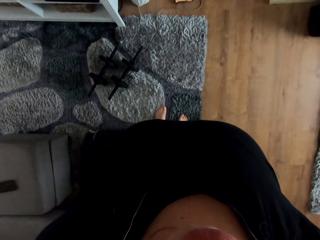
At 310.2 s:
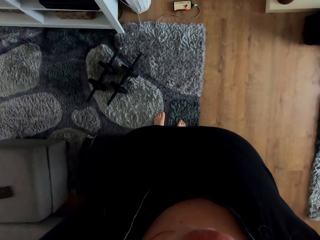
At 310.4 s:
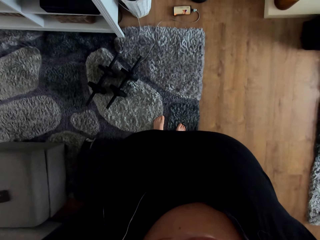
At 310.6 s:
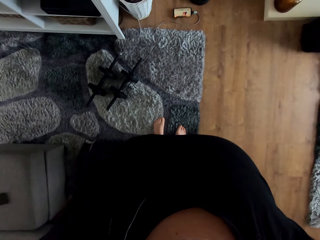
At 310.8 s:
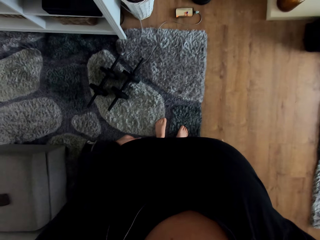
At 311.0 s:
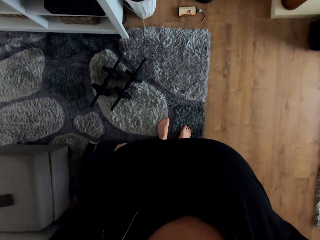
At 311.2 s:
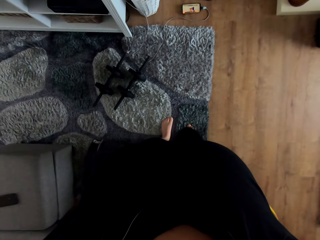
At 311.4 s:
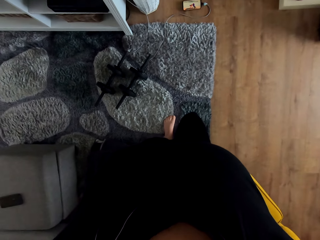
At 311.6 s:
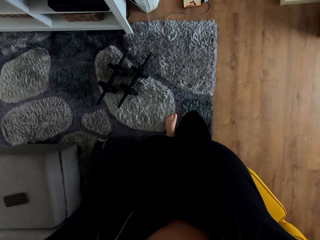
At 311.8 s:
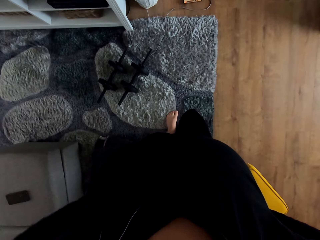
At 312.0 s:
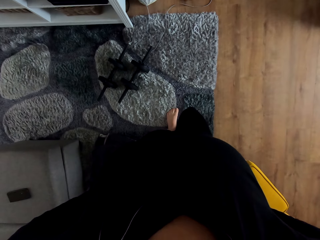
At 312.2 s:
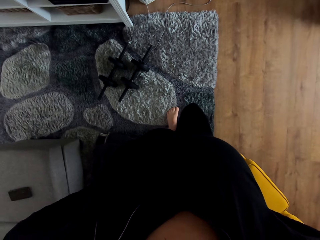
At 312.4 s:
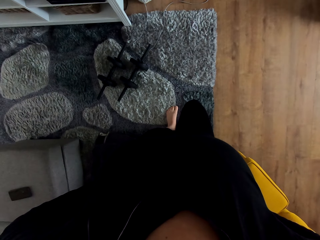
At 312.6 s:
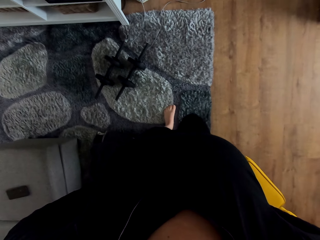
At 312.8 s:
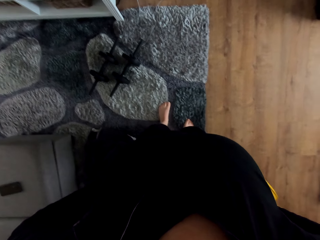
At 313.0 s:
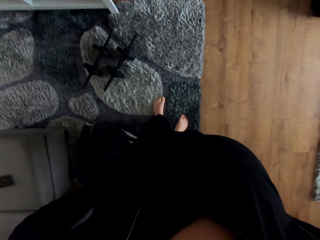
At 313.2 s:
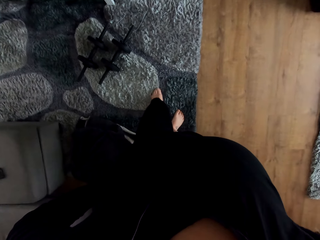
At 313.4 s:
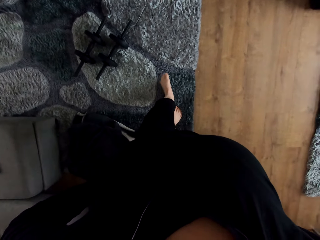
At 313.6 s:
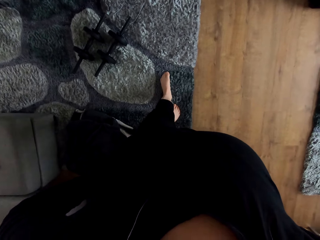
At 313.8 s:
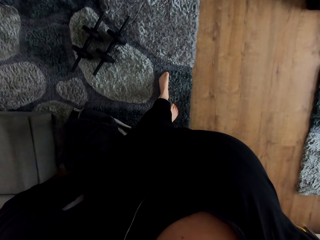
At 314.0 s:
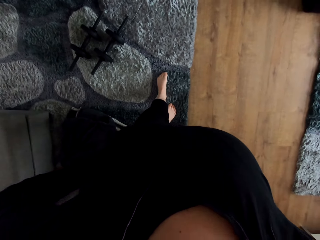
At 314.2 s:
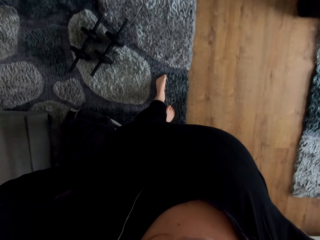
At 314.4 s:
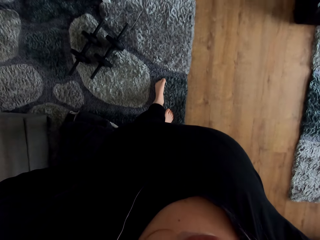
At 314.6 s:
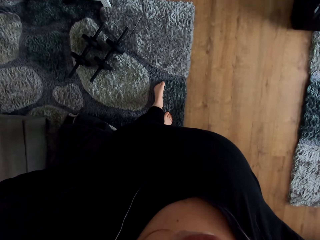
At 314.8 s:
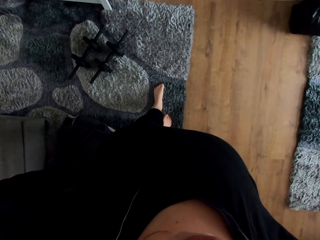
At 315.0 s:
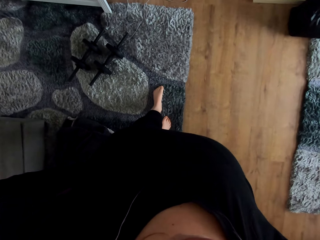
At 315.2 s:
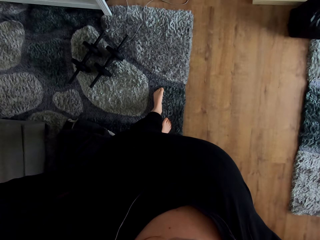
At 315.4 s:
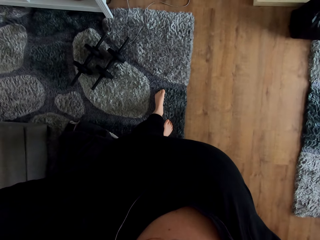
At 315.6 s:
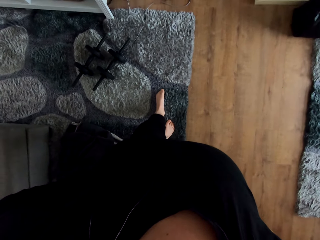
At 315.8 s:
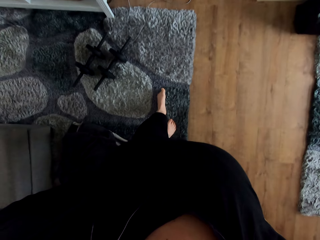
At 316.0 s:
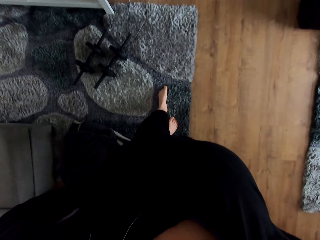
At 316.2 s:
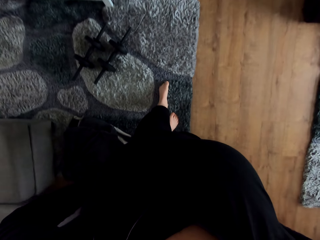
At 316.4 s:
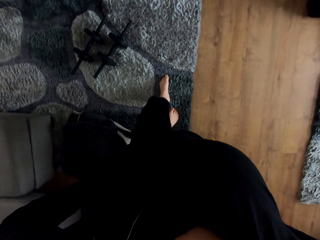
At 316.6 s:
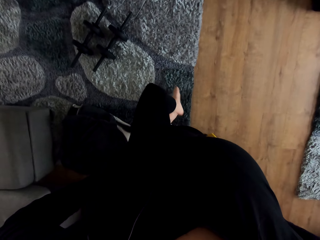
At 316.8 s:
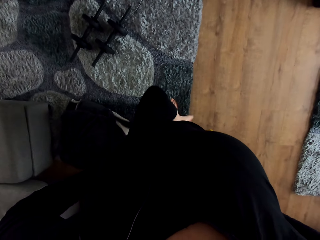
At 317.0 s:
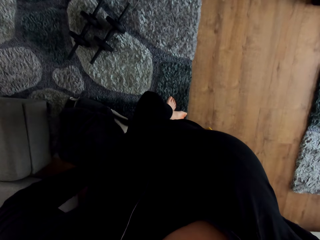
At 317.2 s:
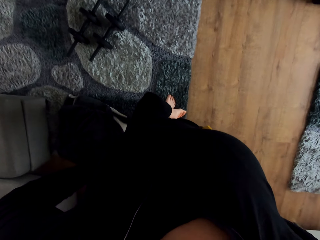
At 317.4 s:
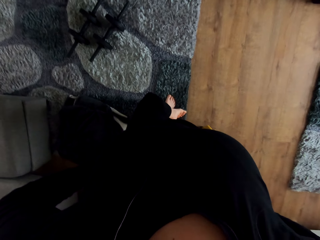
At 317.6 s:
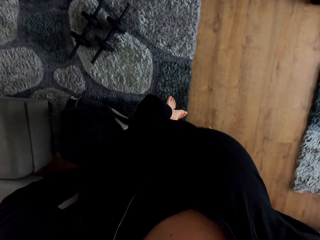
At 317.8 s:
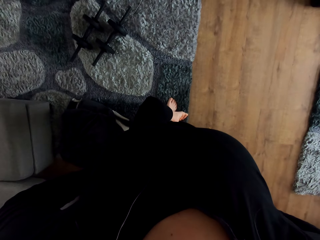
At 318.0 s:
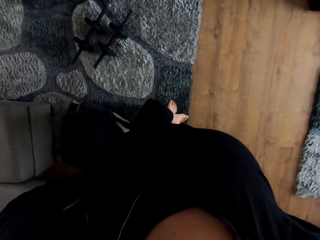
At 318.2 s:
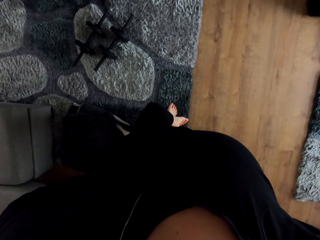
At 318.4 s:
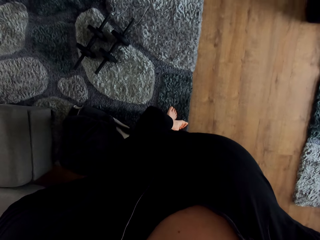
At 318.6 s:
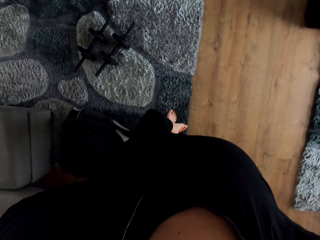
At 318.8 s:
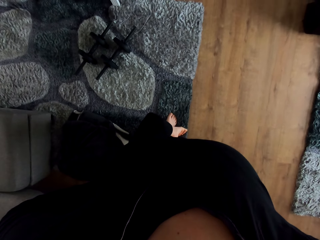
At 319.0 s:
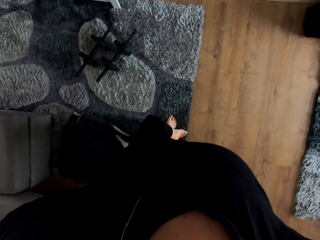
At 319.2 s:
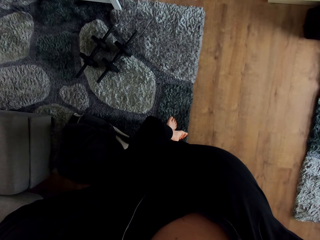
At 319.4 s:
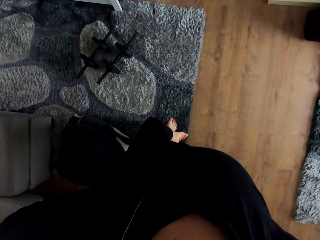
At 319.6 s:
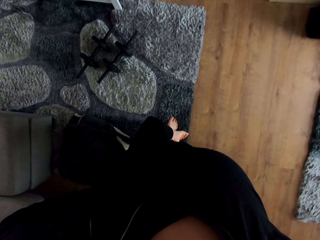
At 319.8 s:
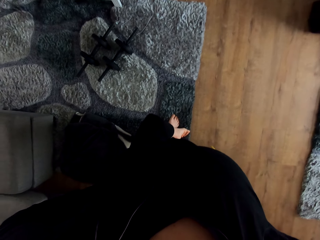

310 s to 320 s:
The camera wearer stretches her cloth. She adjusts her shirt. She watches a video on the phone. She moves backwards. She moves her left leg forward. She puts her left leg on the right leg.

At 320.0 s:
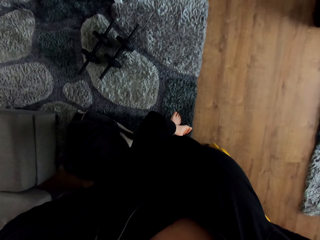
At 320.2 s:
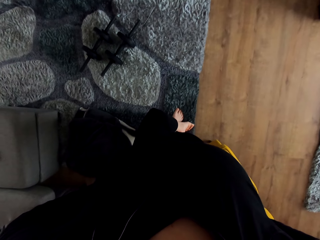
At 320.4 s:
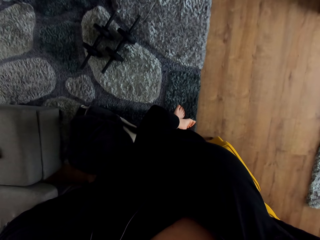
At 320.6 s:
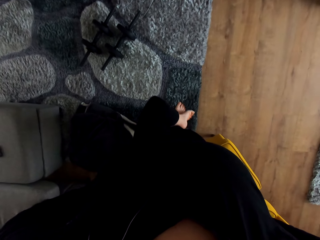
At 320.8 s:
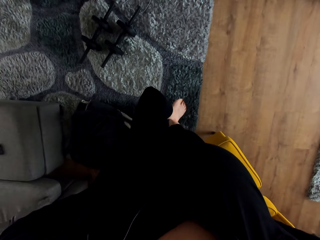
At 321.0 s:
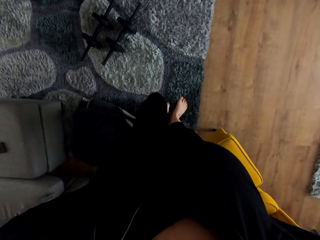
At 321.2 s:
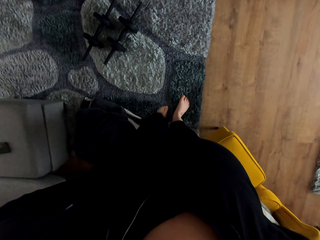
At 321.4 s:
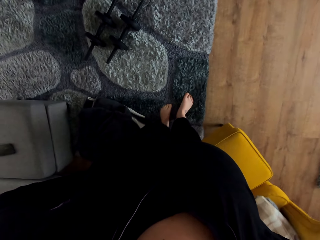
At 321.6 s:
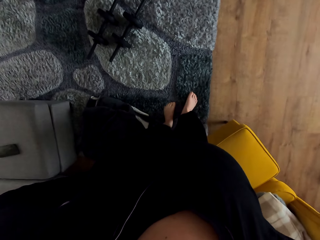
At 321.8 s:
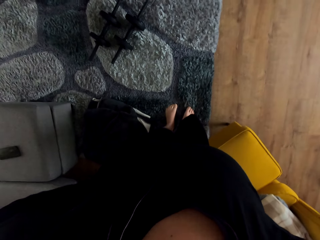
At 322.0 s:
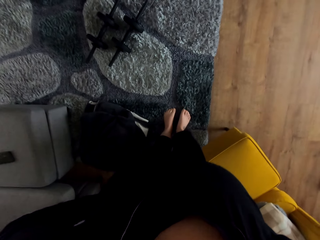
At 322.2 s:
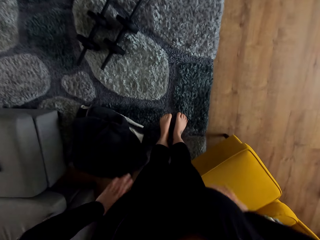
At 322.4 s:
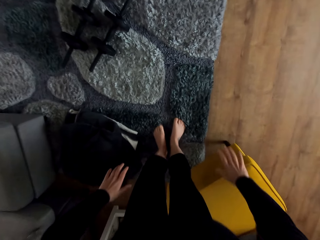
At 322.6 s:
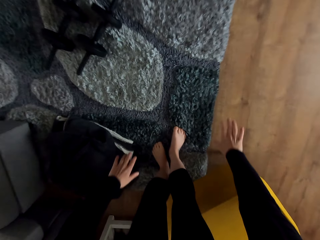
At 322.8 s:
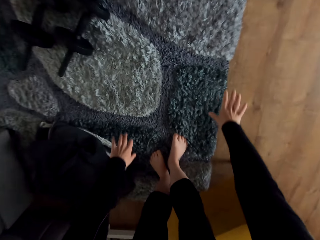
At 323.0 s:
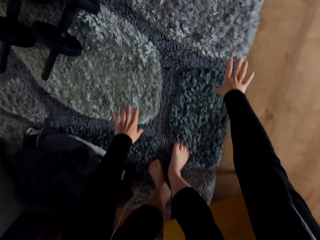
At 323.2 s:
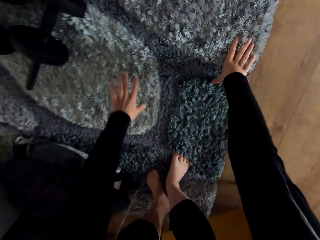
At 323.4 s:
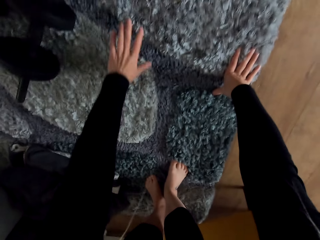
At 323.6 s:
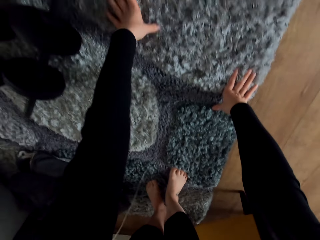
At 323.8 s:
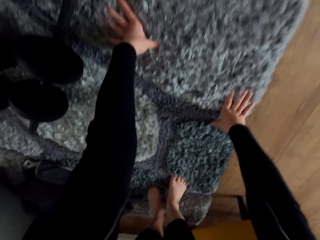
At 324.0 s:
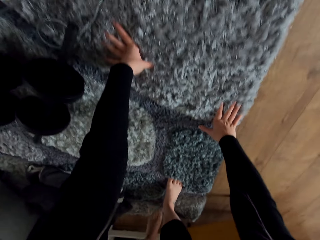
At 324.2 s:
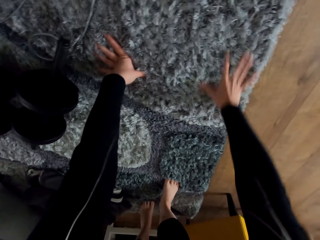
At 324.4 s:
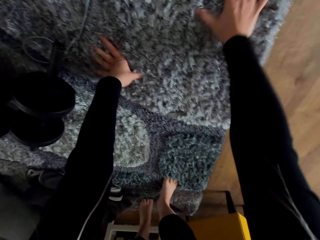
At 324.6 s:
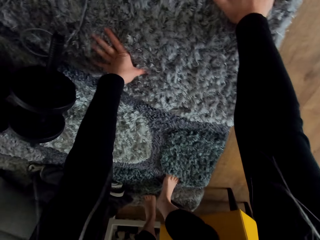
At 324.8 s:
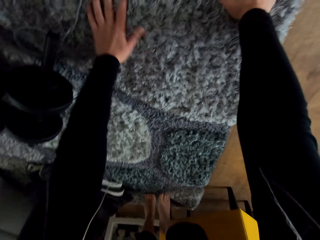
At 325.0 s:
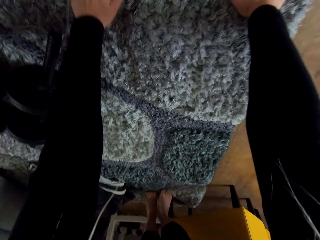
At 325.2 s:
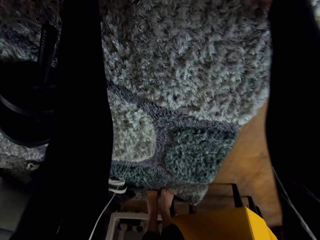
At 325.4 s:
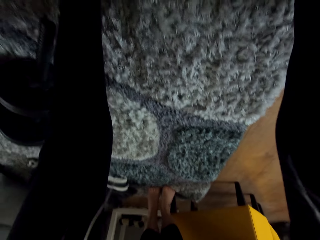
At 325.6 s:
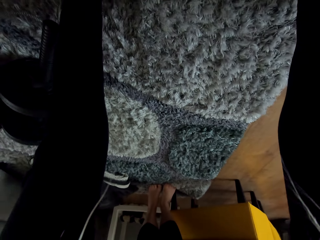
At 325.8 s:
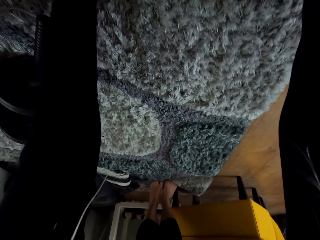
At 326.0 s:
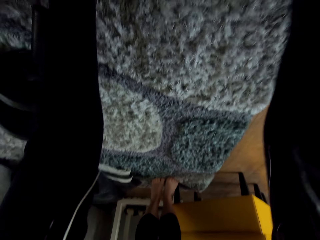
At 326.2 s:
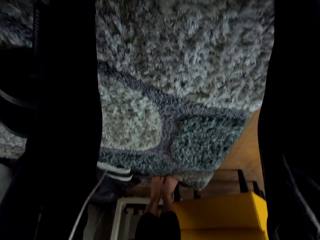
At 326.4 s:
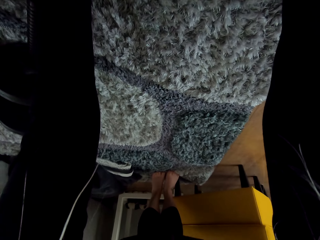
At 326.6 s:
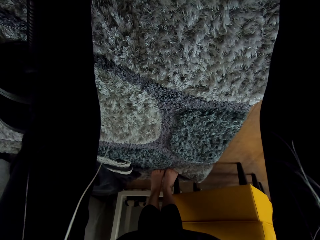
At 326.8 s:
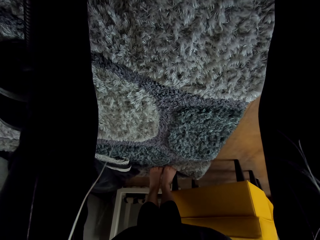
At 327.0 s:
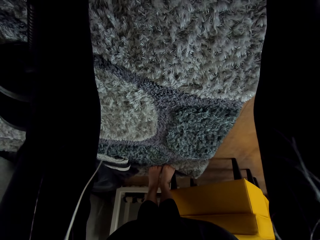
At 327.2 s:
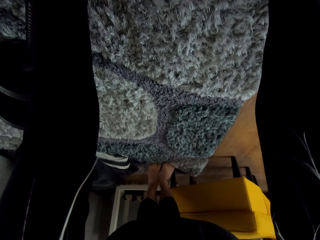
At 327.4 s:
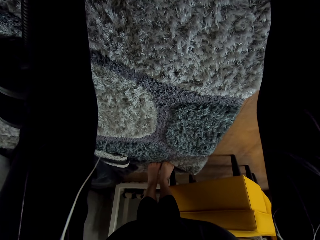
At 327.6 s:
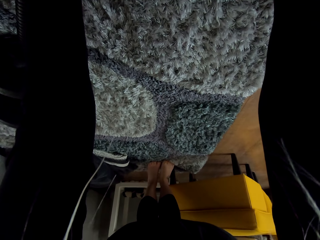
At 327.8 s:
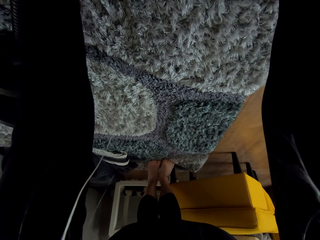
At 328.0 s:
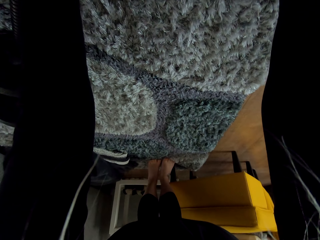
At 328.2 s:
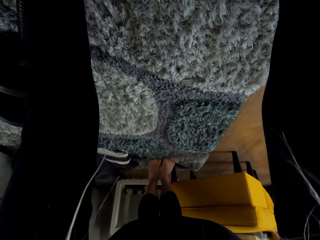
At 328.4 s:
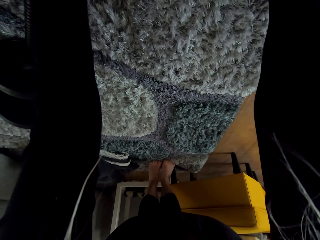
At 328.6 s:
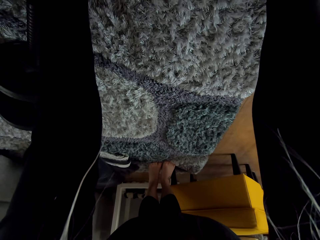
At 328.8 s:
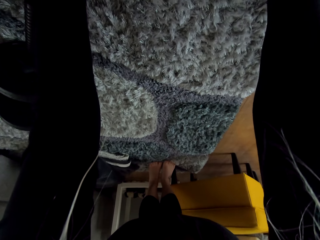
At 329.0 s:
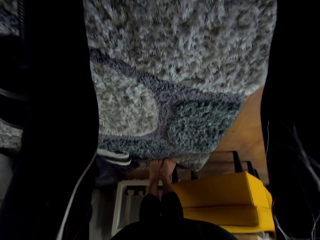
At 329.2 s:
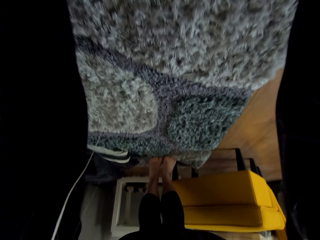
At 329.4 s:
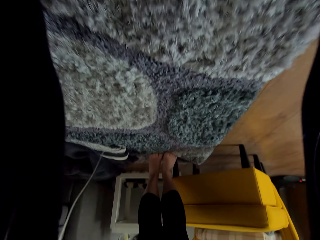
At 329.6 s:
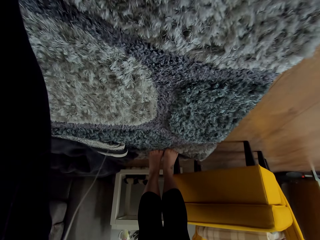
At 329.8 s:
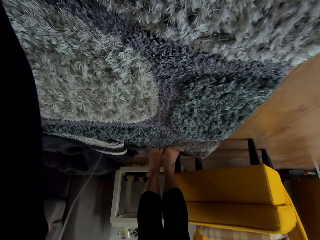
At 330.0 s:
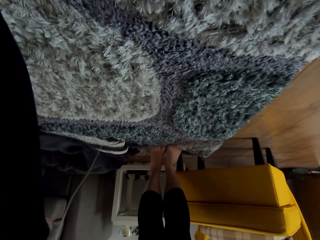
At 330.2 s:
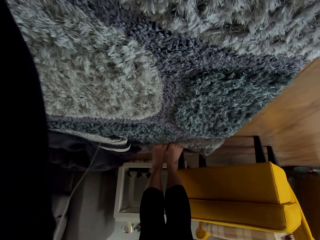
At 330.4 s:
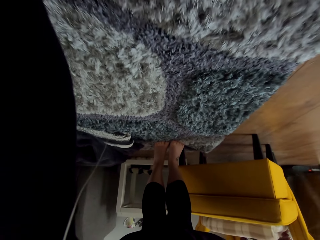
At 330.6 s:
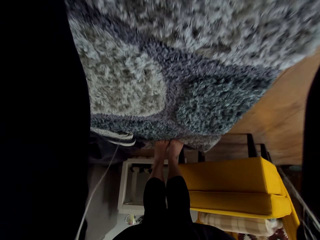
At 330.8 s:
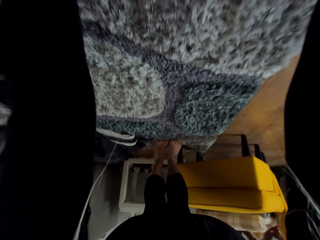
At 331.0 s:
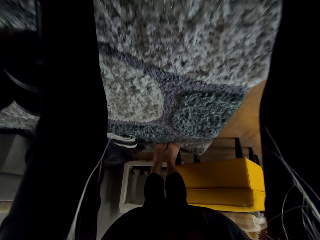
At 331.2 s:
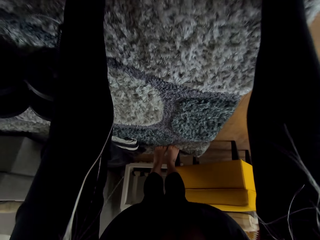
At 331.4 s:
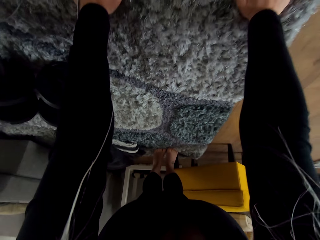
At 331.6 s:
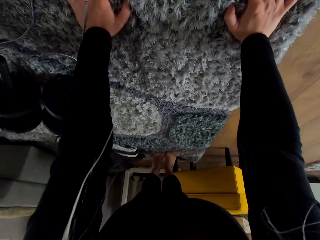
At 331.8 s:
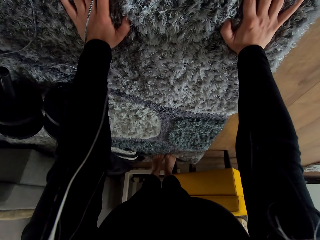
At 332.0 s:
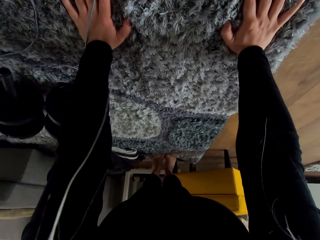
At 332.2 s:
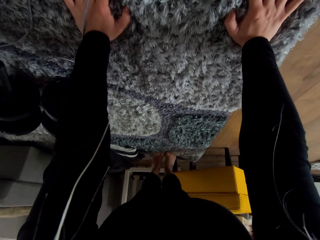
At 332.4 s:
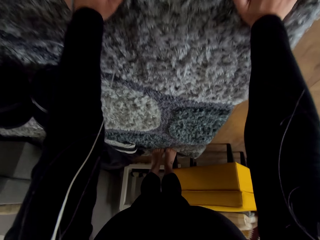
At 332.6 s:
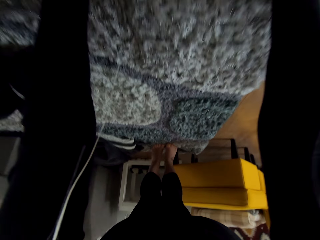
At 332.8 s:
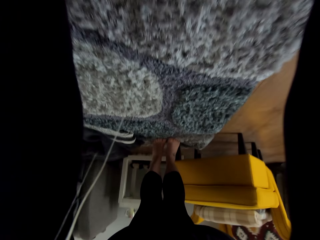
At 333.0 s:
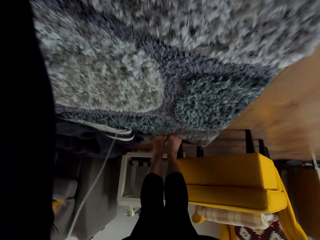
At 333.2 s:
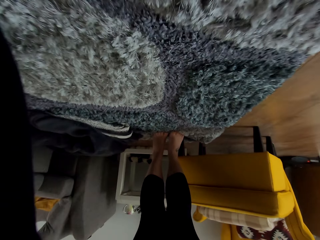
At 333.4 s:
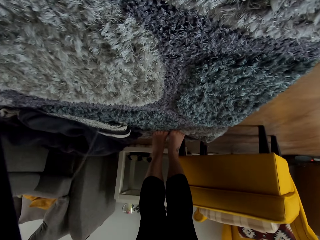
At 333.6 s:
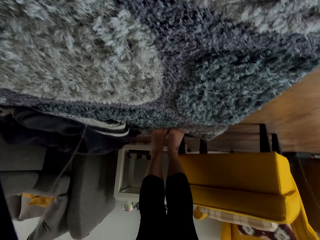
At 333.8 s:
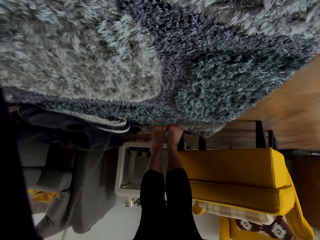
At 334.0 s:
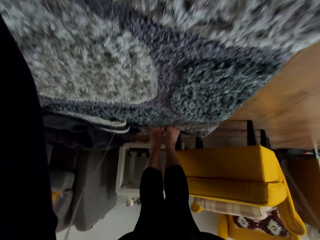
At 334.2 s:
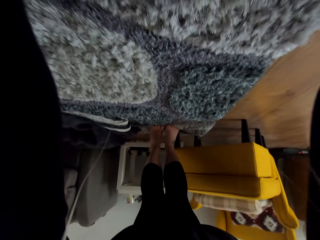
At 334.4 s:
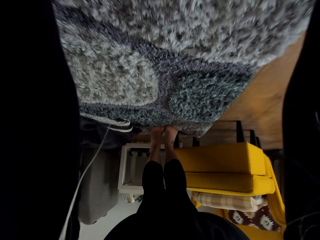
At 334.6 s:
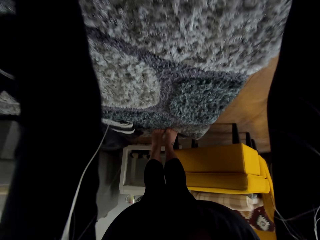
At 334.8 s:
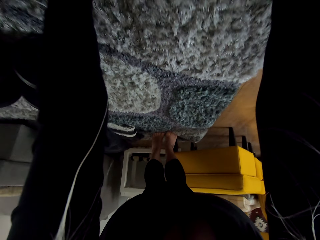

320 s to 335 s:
The camera wearer removes the left leg from her right leg. She places her hands on the rug. She moves her hands on the rug. She does push-ups.
